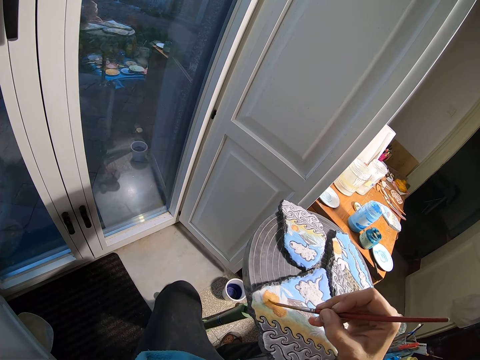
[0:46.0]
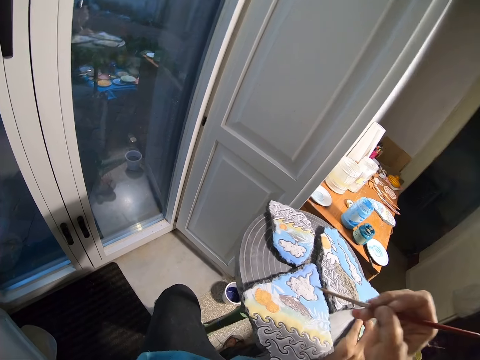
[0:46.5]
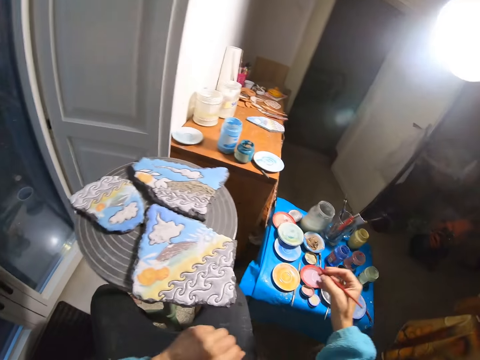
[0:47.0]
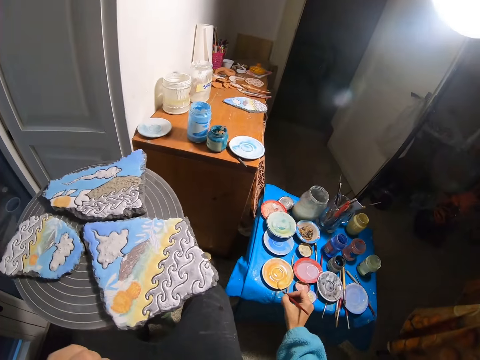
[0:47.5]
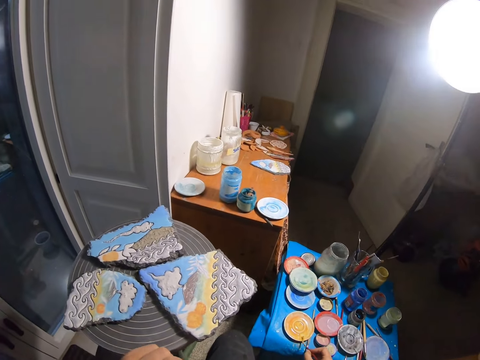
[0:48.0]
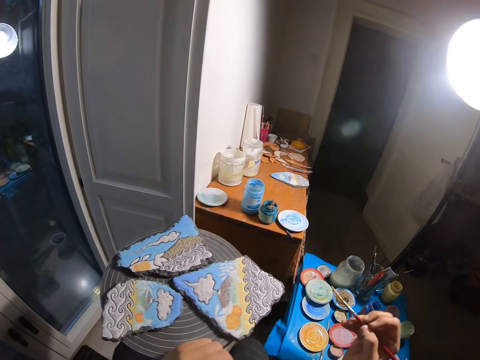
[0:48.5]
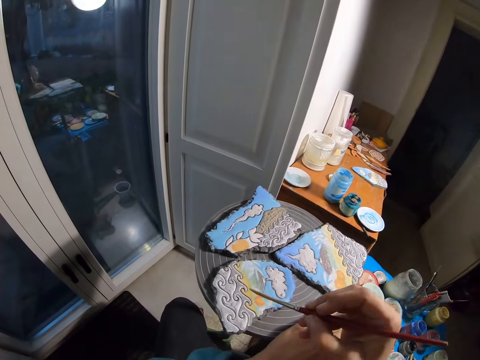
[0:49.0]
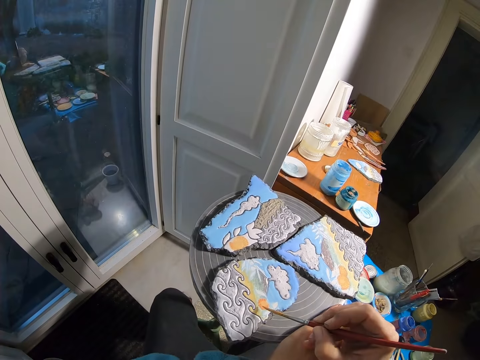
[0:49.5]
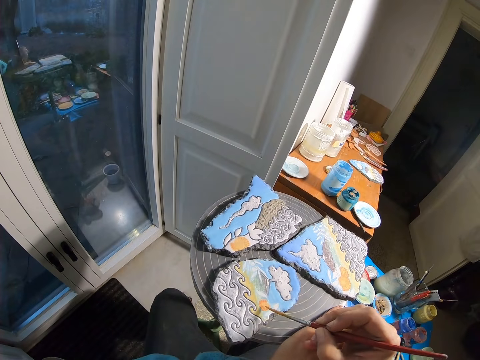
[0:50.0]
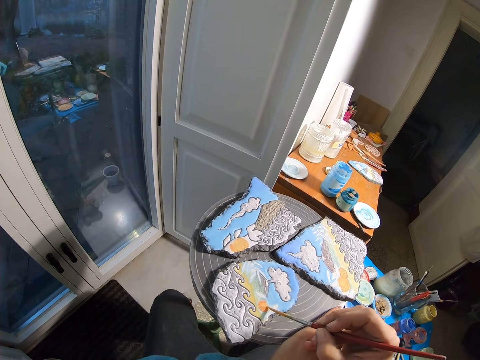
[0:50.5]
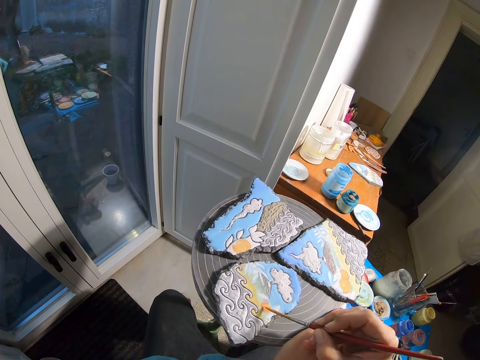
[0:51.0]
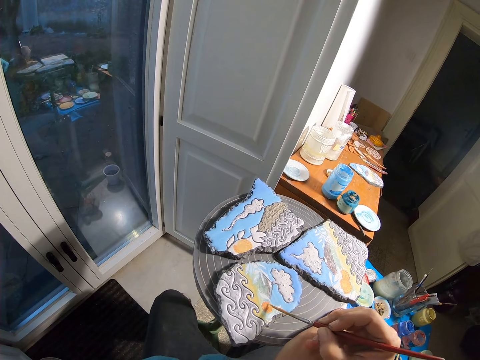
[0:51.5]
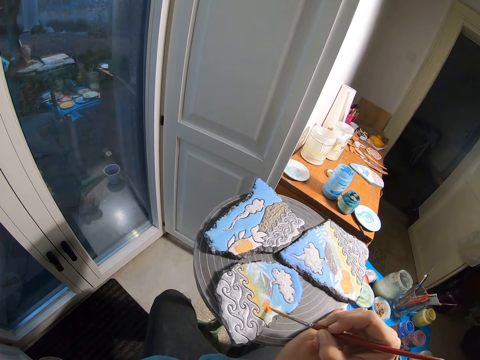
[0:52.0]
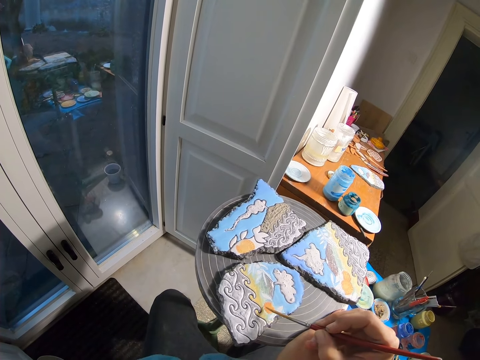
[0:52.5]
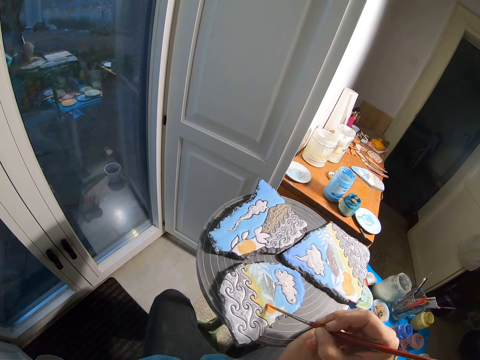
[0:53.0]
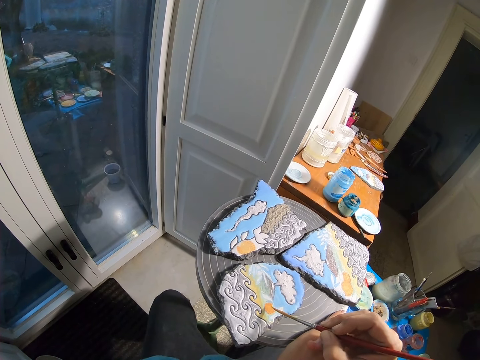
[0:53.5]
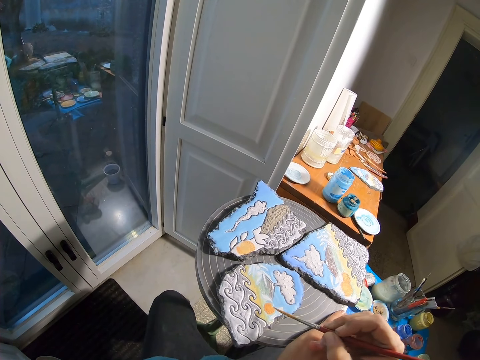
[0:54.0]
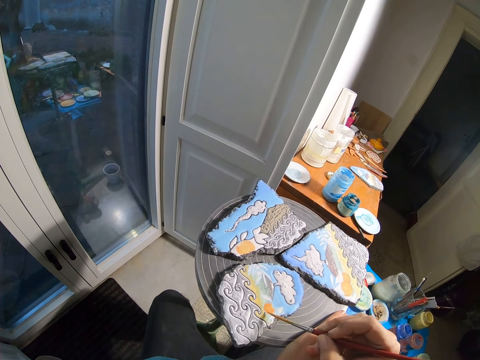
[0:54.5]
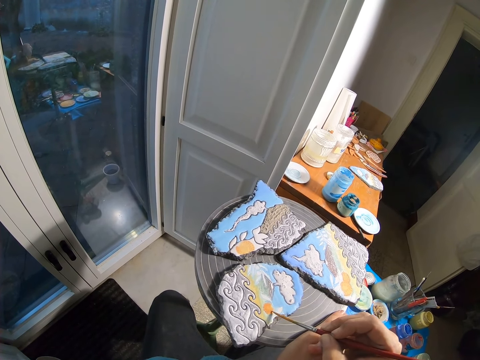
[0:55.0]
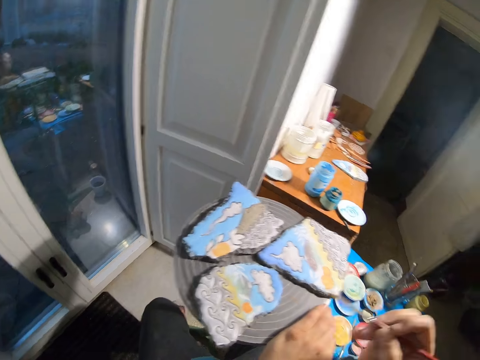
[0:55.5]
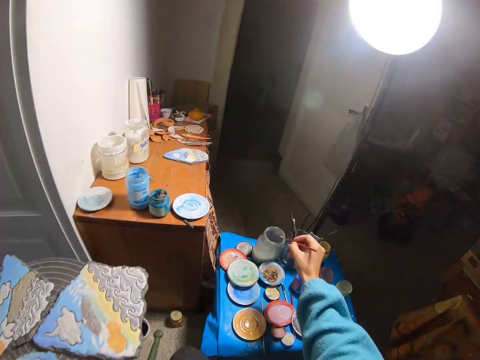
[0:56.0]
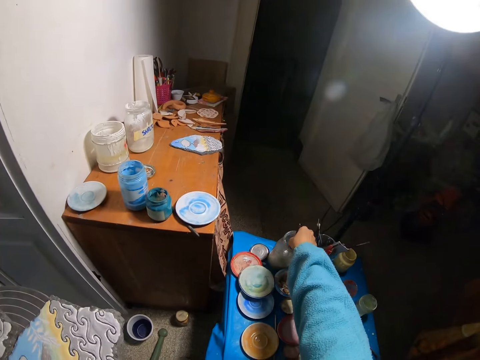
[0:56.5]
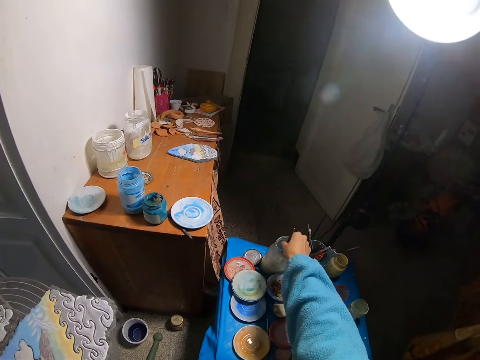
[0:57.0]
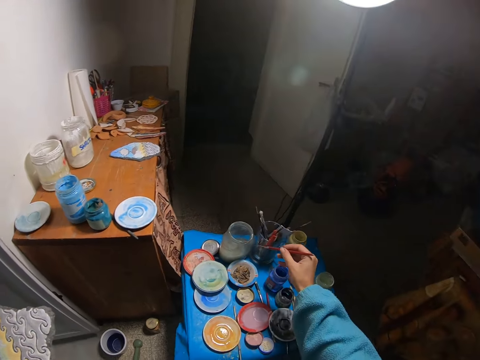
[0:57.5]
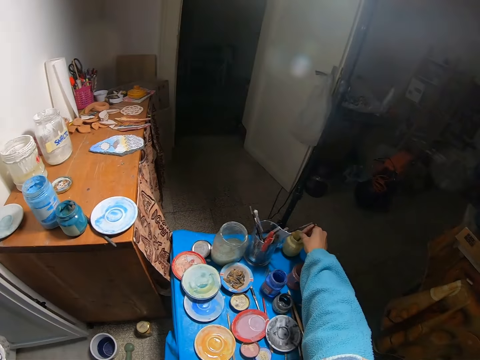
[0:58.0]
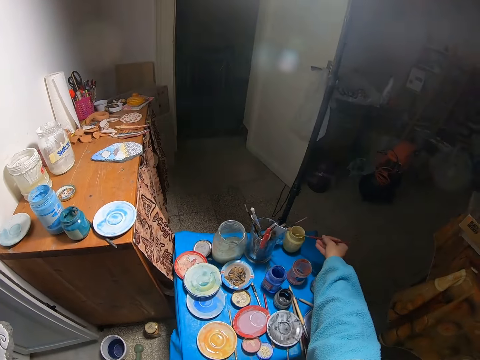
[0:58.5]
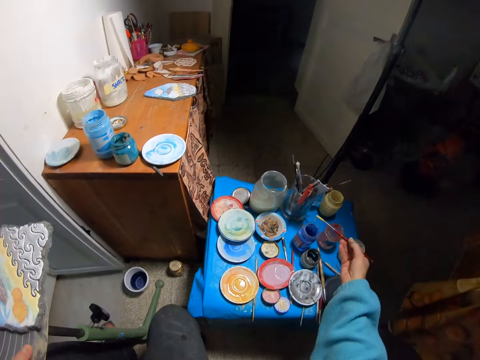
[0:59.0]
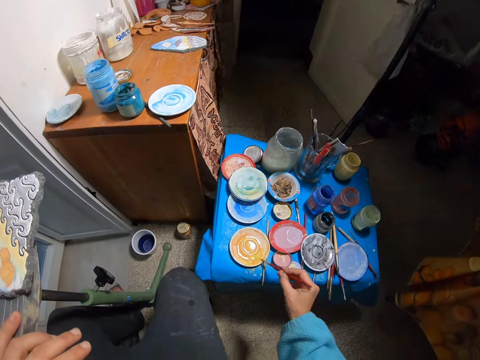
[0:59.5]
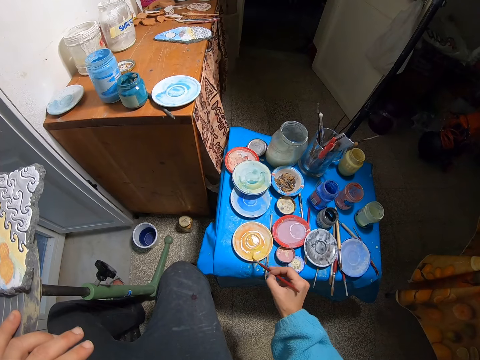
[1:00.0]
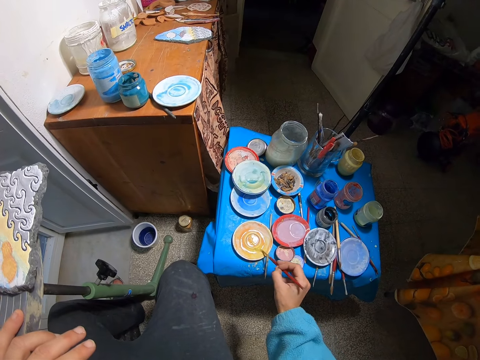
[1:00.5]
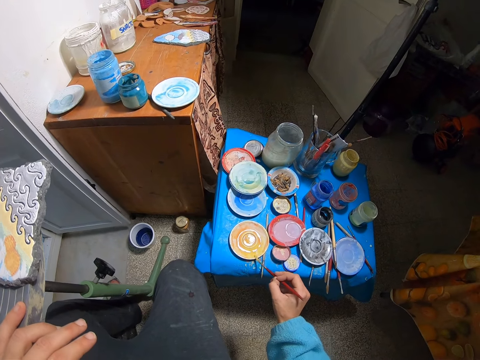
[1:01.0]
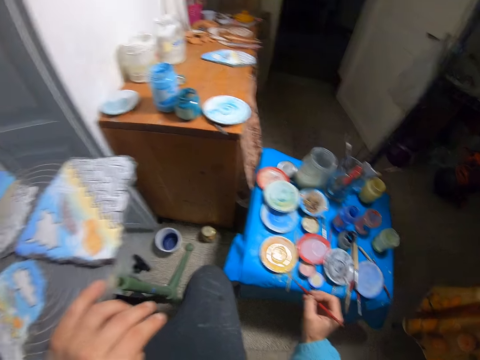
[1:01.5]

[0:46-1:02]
The camera wearer brushes the plate with the paintbrush in his right hand. He picks the paint with the paintbrush. He paints the stone with the paintbrush in his right hand. He dips the paintbrush into the bottle of liquid with his right hand repeatedly. He picks a paint with the paintbrush. He rubs the paintbrush in the plate.

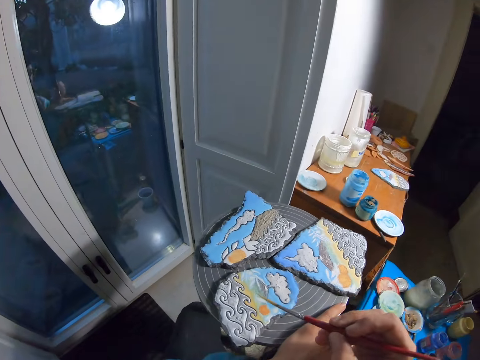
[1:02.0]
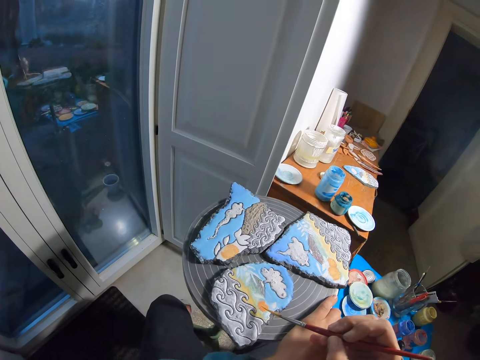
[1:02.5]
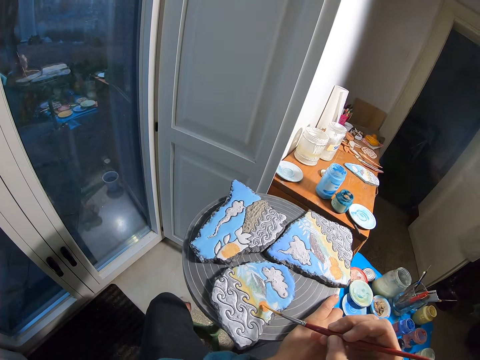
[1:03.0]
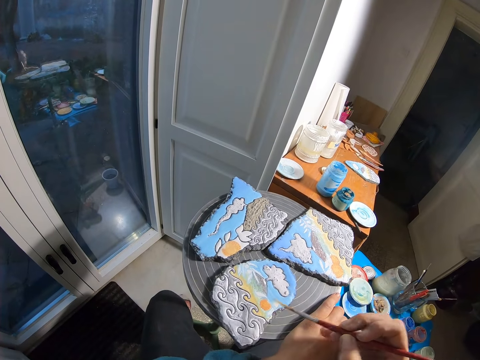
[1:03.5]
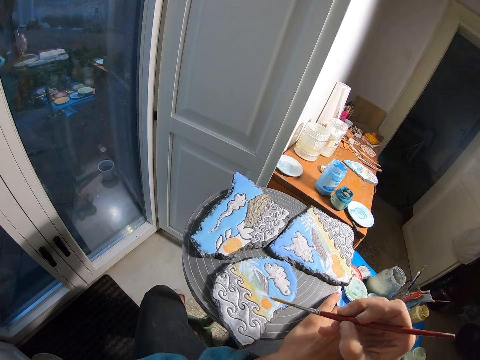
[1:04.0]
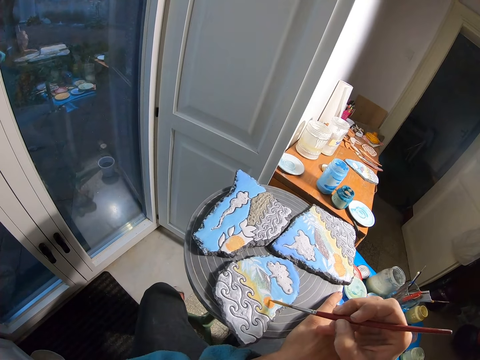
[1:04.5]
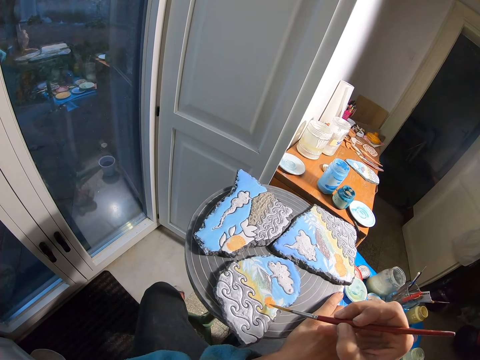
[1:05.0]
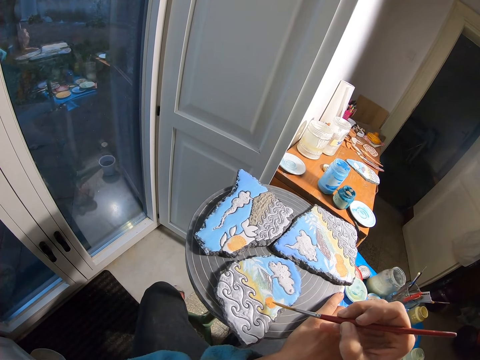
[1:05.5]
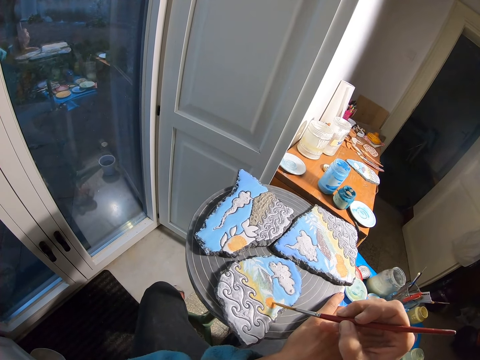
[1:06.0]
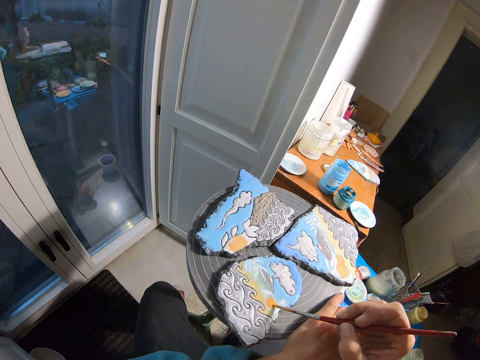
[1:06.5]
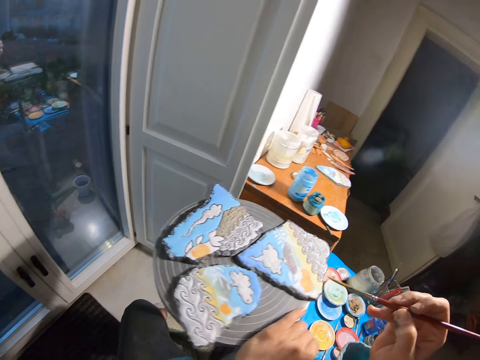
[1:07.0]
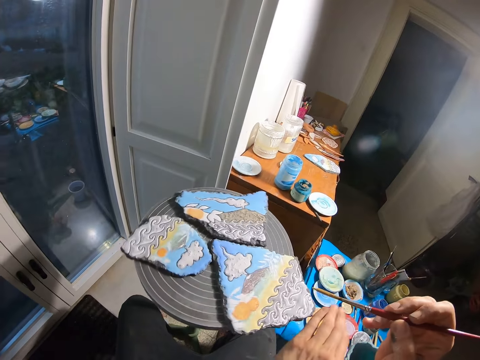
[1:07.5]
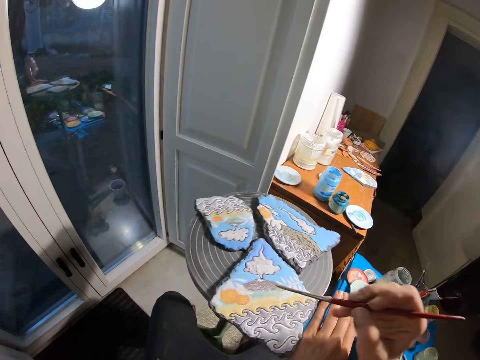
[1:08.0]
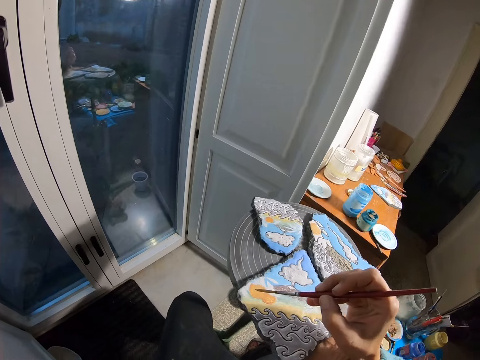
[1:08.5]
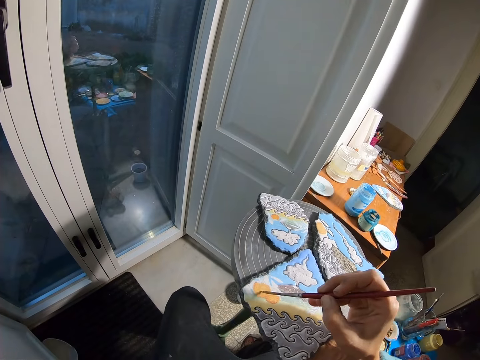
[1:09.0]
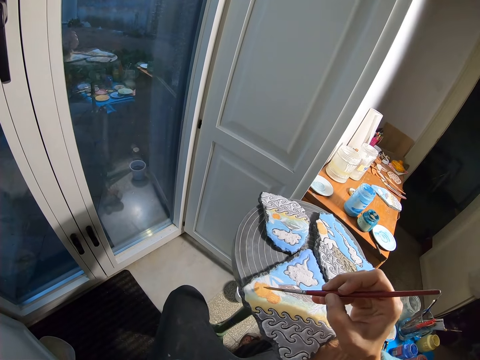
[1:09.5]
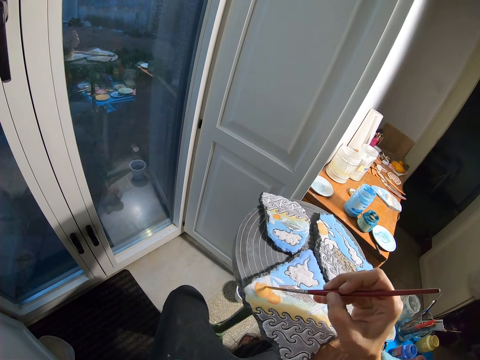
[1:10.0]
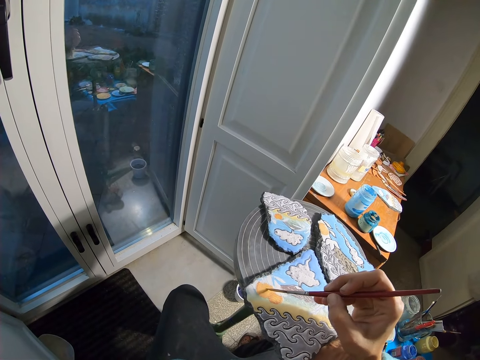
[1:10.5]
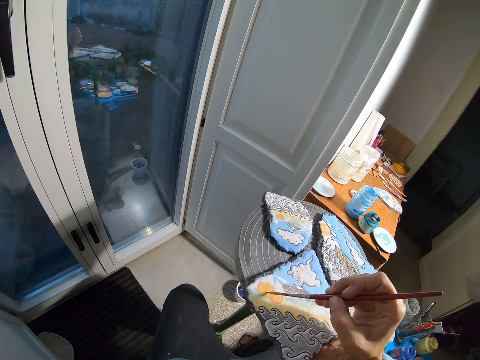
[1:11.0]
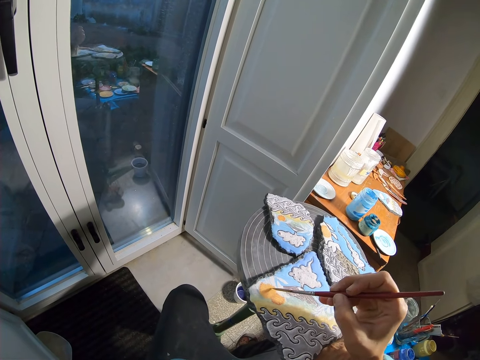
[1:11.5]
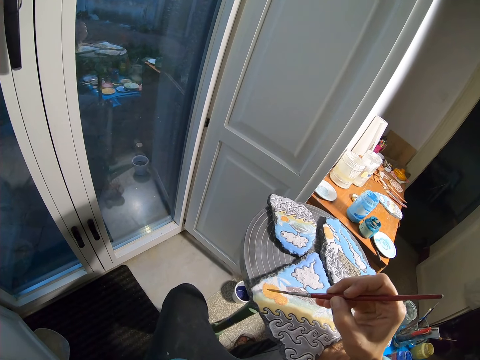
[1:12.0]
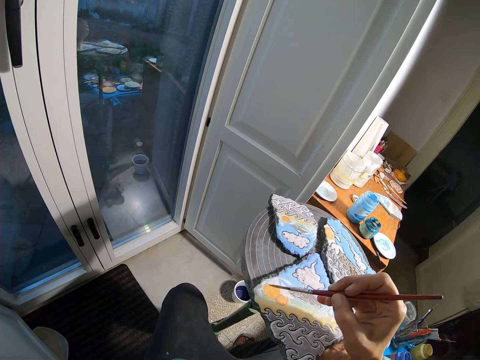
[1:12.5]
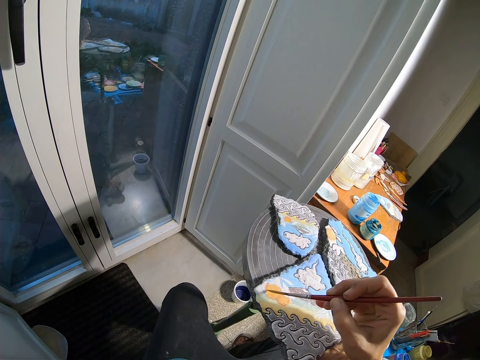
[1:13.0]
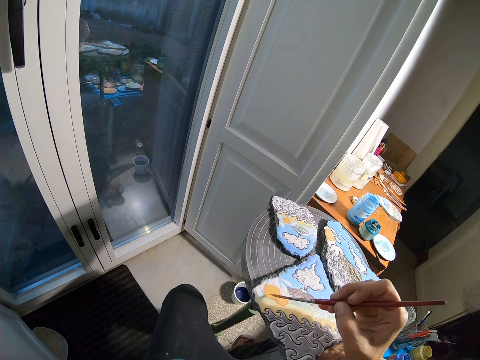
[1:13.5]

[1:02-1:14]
The camera wearer paints the stone or board with the paintbrush in his right hand. He turns the table stand. He paints the board.
